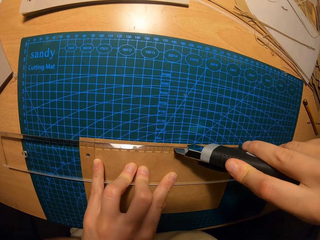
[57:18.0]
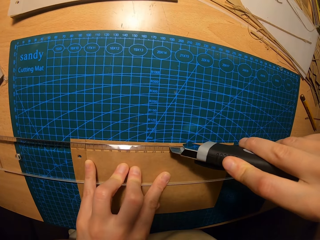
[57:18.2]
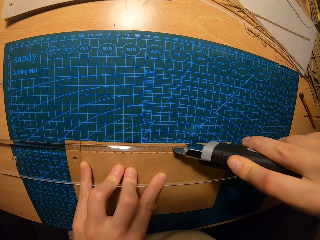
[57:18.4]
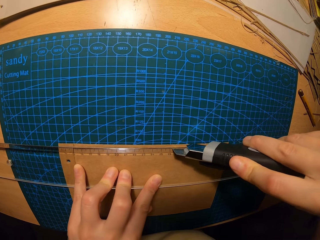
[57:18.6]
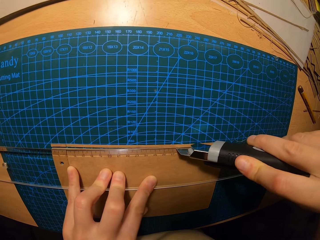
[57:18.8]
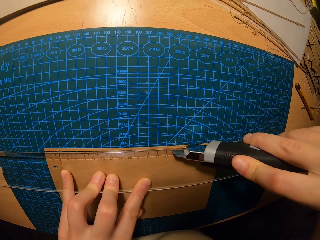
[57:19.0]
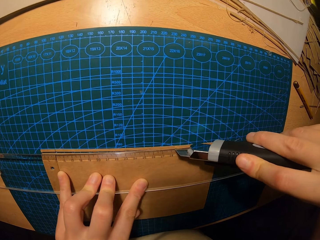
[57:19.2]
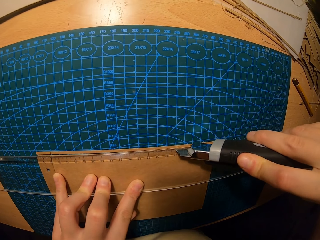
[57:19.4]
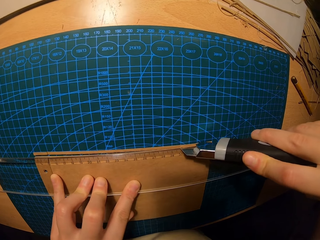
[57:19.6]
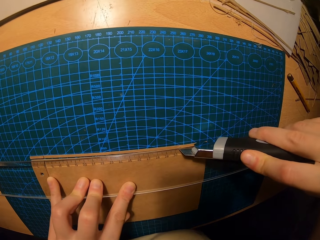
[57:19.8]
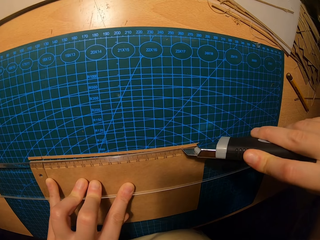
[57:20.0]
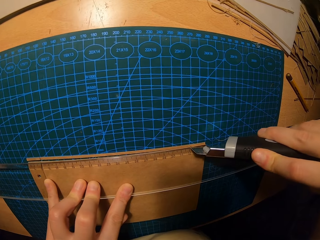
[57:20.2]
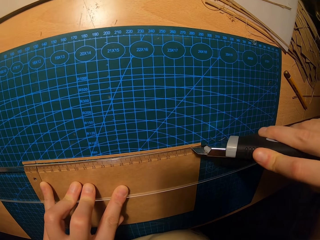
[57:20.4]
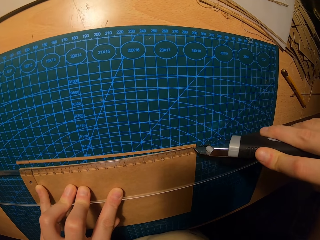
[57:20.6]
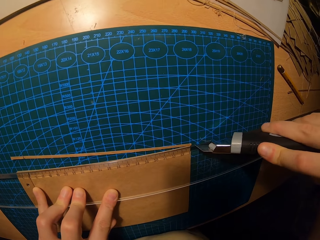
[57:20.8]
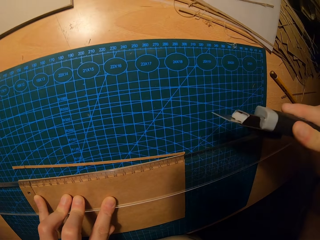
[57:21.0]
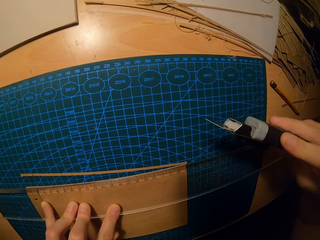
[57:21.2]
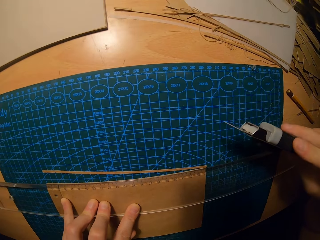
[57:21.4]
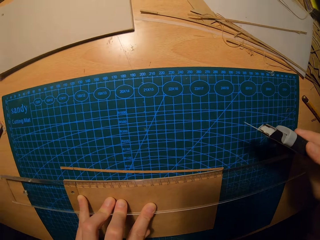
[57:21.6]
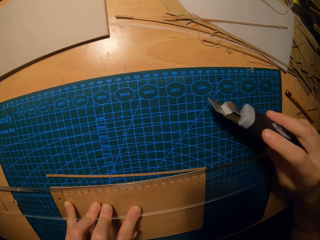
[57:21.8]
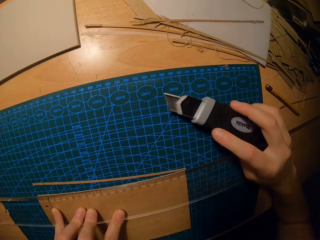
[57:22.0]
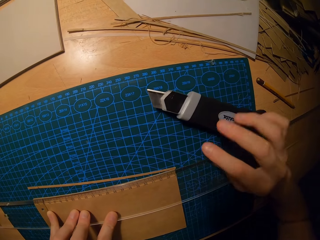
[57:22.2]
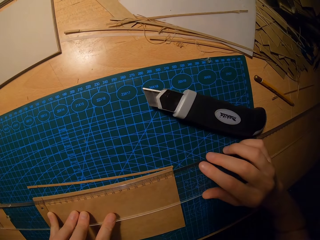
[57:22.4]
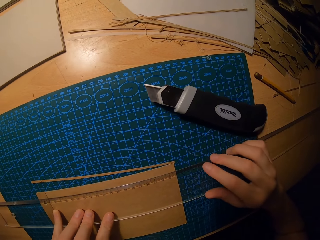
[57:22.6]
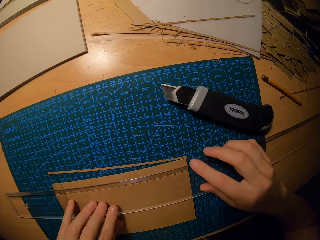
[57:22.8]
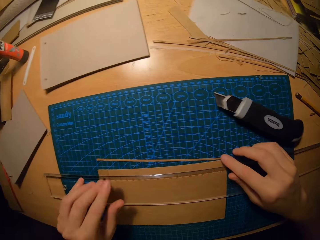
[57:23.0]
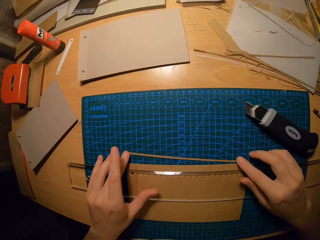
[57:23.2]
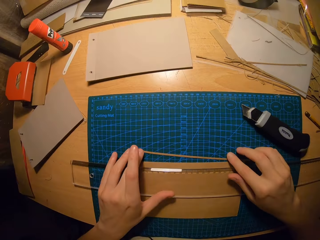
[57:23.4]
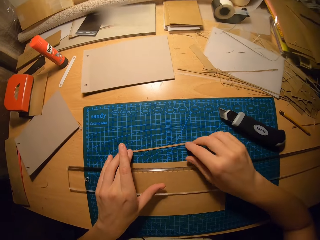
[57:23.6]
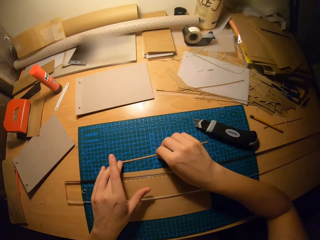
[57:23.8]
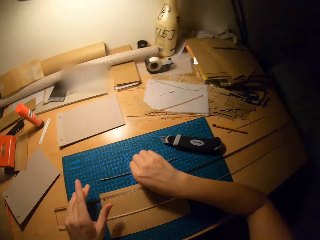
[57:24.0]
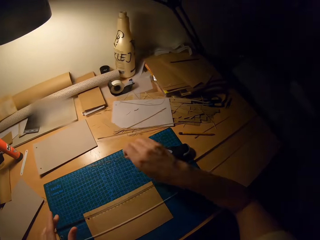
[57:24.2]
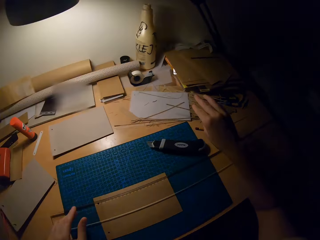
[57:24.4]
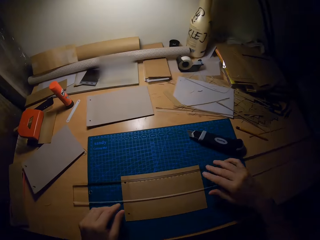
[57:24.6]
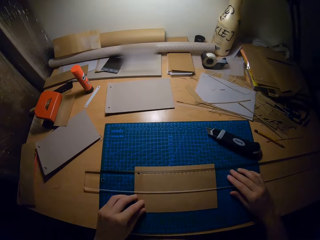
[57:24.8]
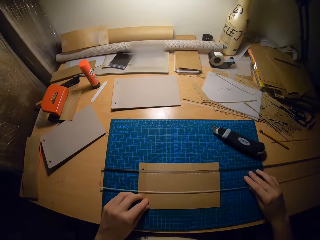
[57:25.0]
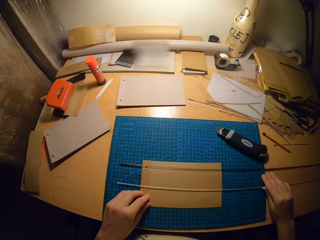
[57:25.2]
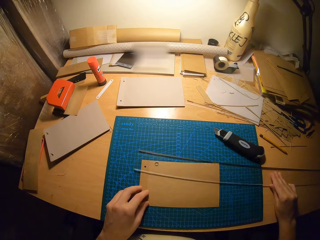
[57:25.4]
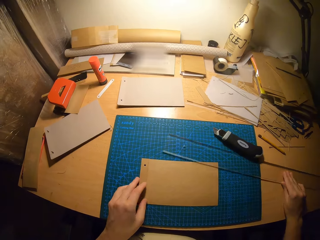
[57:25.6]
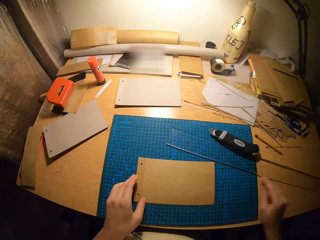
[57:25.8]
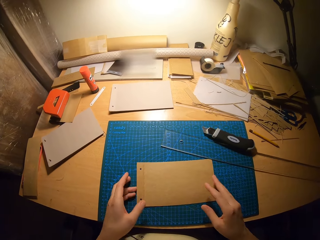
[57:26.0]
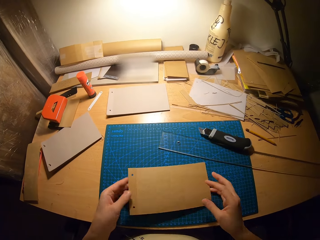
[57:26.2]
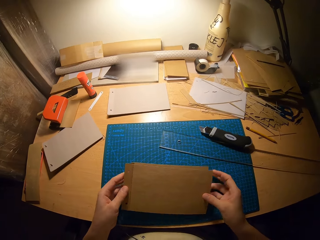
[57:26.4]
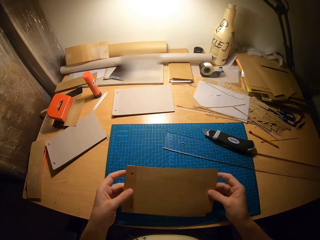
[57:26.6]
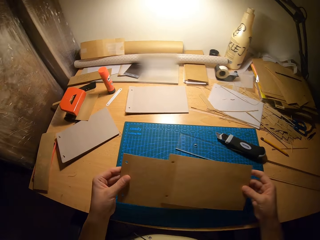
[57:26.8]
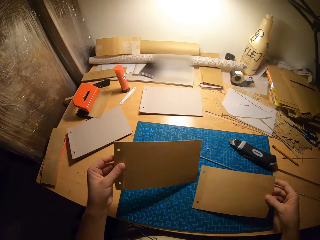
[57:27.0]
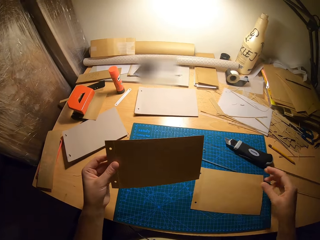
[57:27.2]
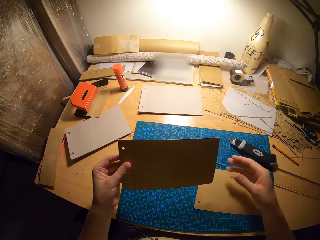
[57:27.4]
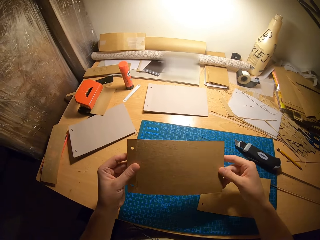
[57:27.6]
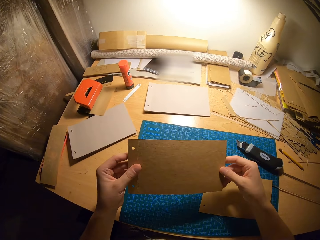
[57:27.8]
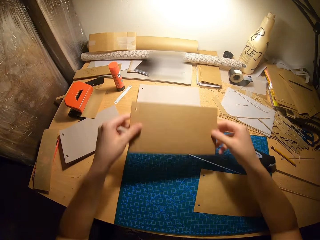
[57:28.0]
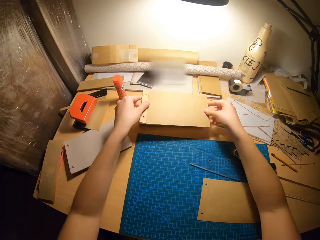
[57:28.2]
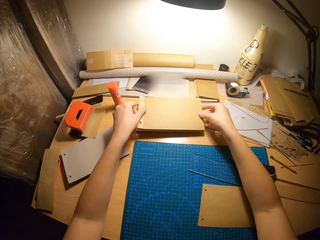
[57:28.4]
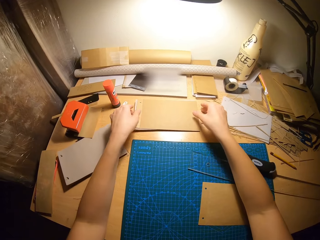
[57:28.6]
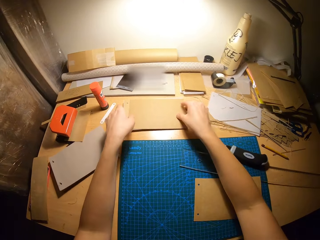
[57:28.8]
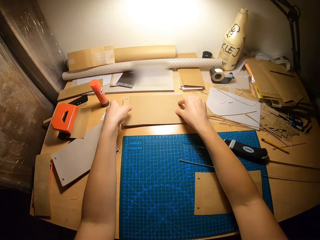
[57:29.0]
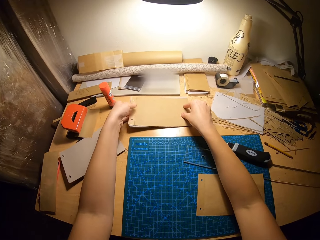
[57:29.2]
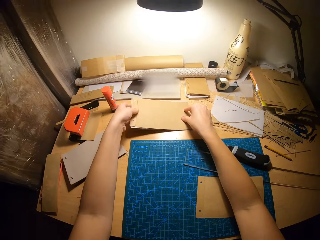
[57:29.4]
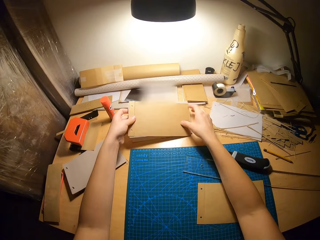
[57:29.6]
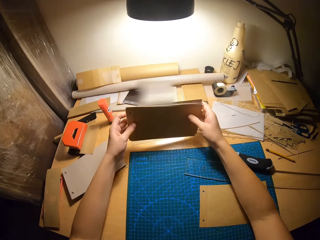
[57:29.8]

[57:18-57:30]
The camera wearer places the utility knife in his right hand on the cutting mat. He adjusts the ruler with both hands. He removes the ruler on the manila paper. He moves the cut out cardboard with both hands. He removes the piece of manila paper on the table. He moves the cut out cardboard with his right hand. He removes the ruler on the manila paper. He adjusts the ruler with his right hand. He picks up the cardboard with both hands. He holds the manila paper on the table. He places the cardboard on the cutting mat with his right hand. He holds the cardboard with both hands. He places the cardboard in his hands on the cardboards on the table. He picks up the cardboards with both hands.

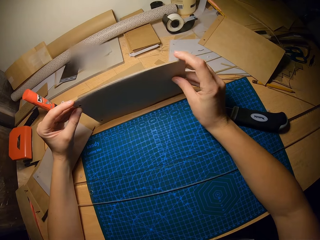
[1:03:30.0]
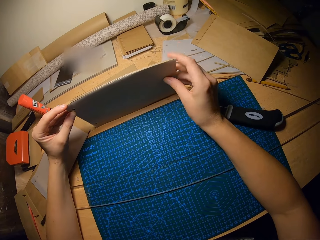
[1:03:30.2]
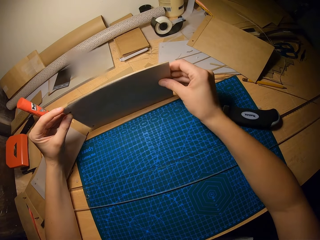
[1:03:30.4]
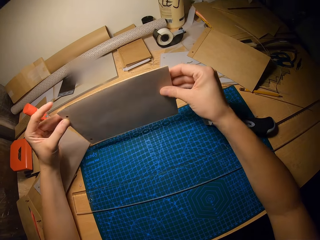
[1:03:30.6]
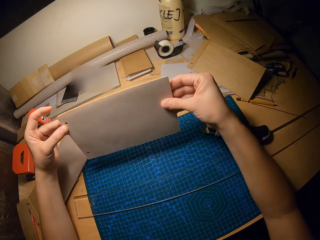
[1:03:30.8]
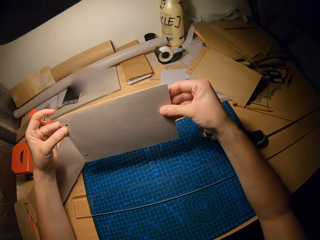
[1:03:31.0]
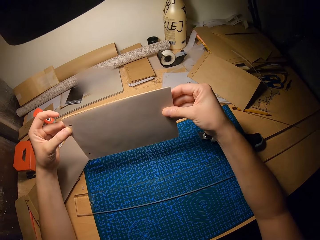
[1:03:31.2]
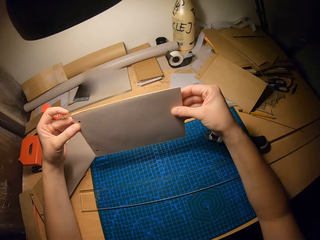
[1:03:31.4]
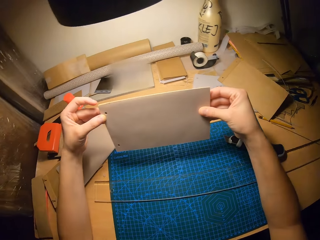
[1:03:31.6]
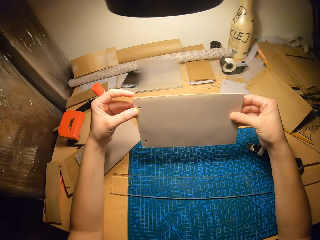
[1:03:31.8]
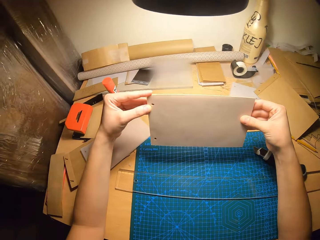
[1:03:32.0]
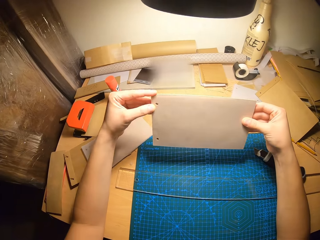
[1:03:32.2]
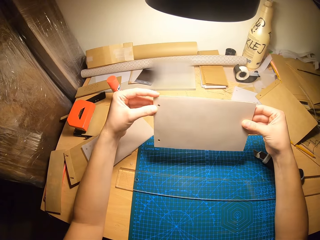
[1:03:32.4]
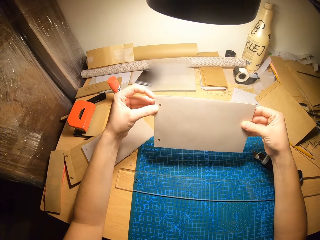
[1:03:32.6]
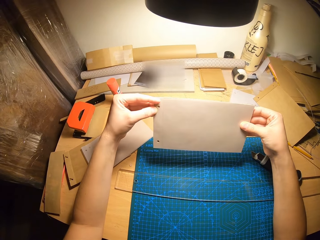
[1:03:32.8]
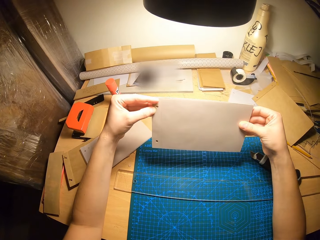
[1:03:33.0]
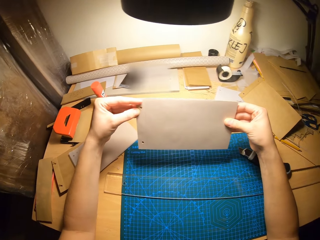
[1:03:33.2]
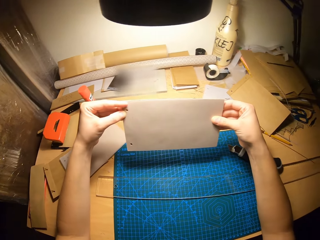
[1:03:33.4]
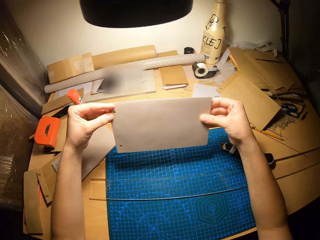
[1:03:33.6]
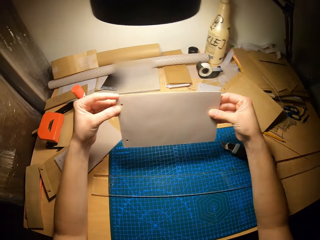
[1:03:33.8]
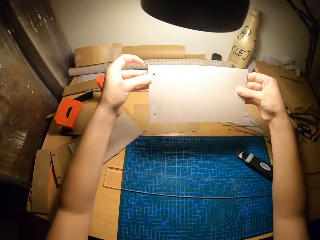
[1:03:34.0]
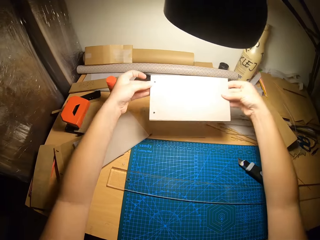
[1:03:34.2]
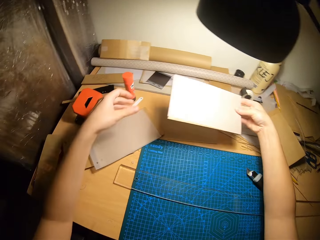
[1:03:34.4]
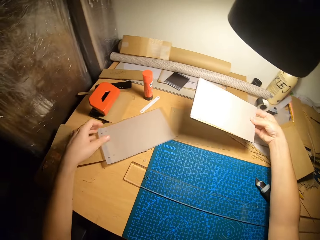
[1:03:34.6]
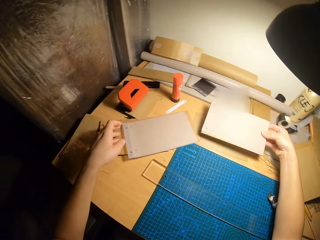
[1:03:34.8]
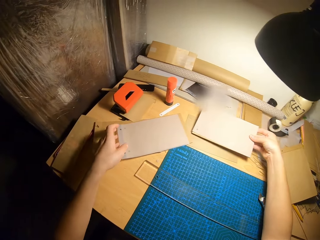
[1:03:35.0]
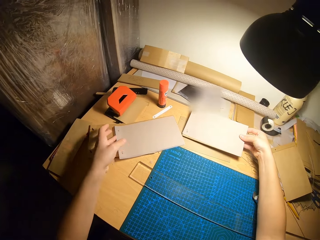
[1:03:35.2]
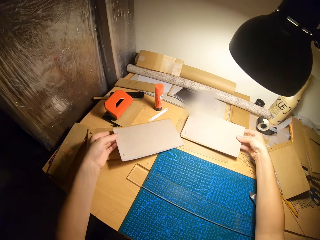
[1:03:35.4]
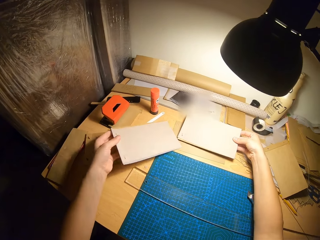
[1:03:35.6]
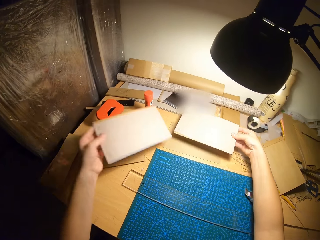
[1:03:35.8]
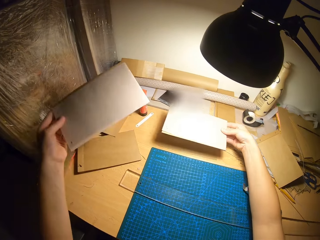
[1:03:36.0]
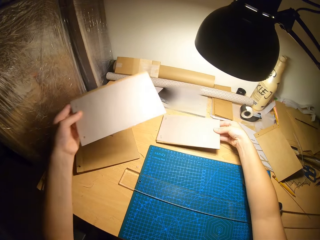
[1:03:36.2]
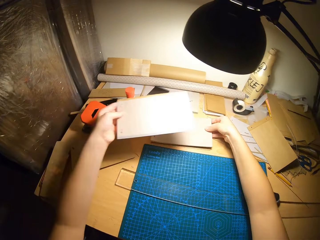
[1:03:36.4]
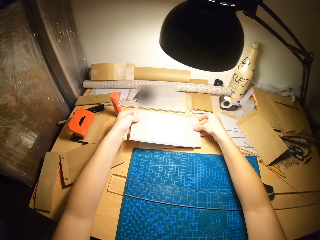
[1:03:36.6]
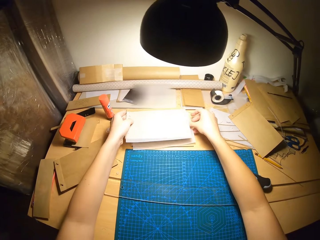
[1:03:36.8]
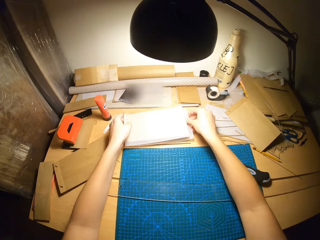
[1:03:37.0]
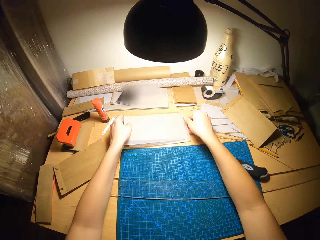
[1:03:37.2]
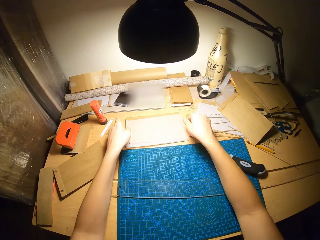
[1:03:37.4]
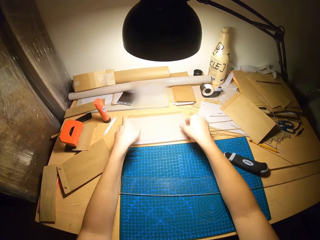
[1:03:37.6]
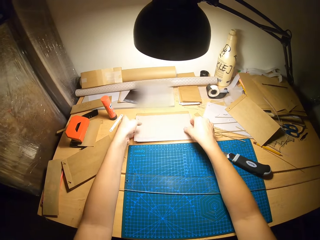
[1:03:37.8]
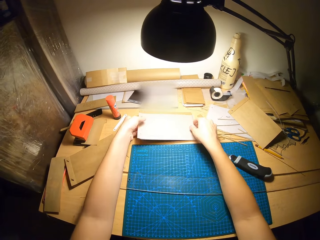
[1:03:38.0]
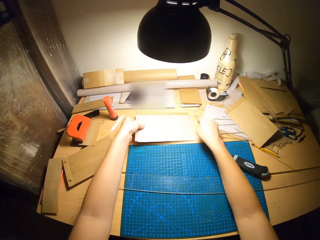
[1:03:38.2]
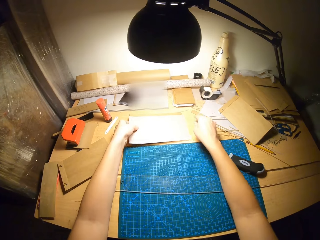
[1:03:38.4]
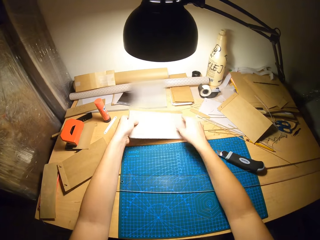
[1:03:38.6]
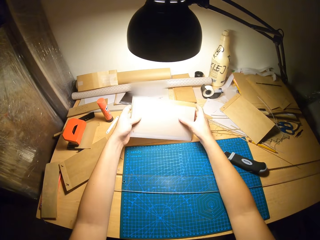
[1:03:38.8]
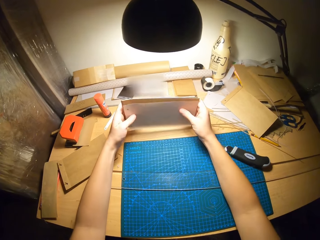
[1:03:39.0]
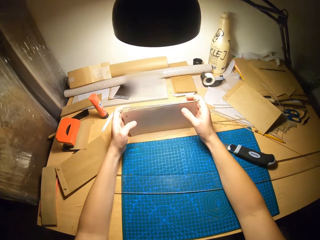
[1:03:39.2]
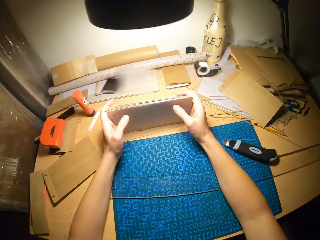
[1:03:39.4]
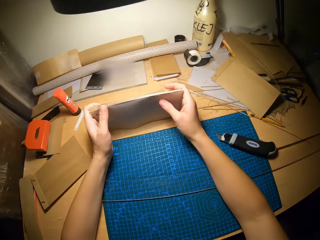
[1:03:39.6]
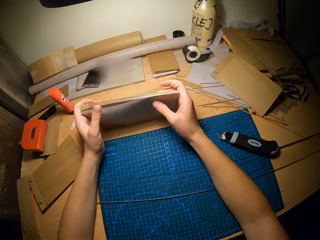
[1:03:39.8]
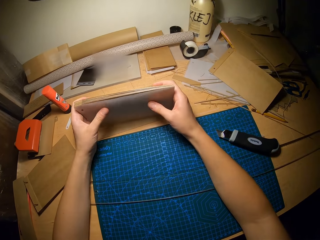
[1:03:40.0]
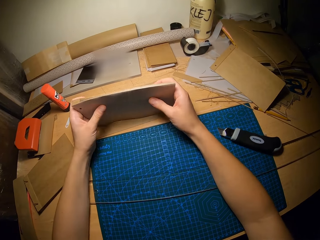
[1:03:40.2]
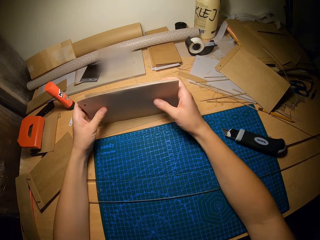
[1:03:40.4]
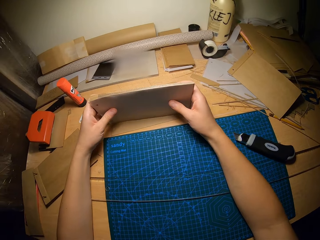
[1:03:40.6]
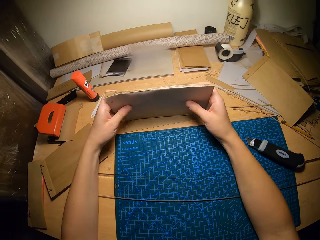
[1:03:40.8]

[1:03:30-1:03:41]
The camera wearer lifts the papers from the table with both hands. He places the papers on the table. He picks up a plastic sheet with a brown paper or manila paper from the table, with his left hand. He holds the manila papers on the table. He places the sheet and brown paper on the bunch of papers, on the table. He picks up the bunch of papers and plastic sheet from the table. He hits the edges of the papers on the table.
